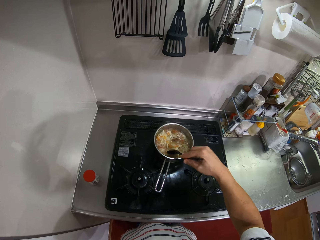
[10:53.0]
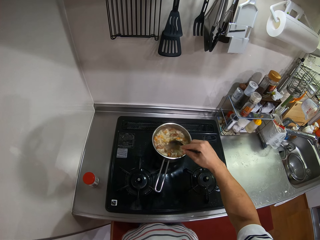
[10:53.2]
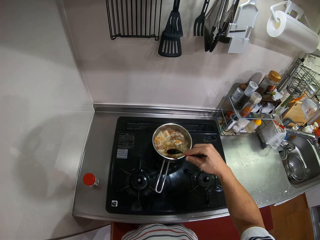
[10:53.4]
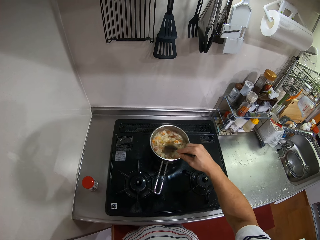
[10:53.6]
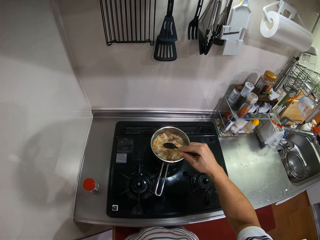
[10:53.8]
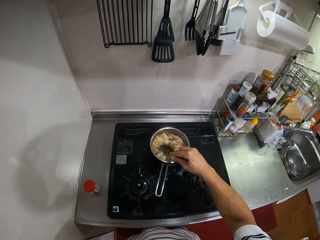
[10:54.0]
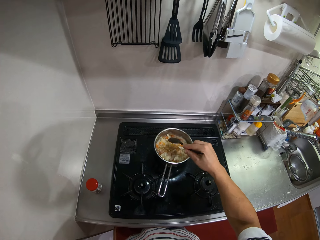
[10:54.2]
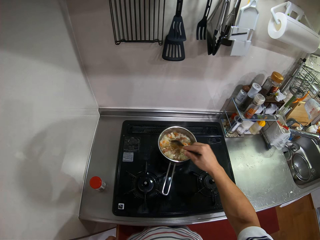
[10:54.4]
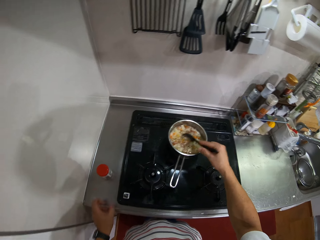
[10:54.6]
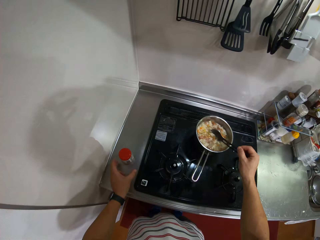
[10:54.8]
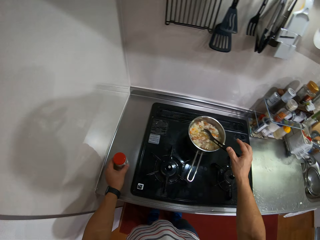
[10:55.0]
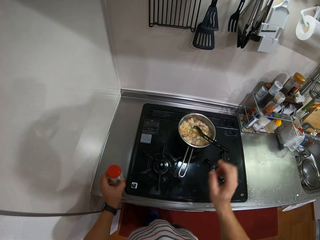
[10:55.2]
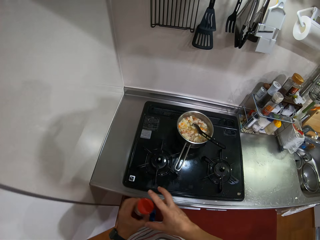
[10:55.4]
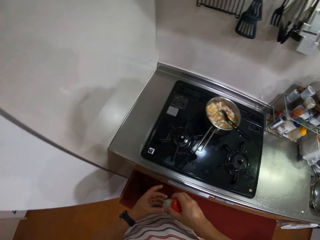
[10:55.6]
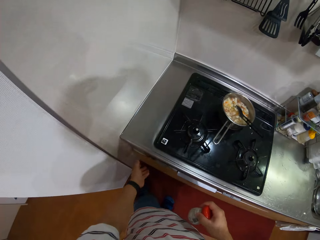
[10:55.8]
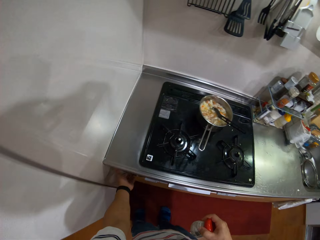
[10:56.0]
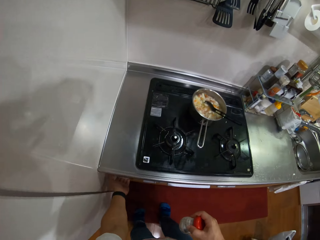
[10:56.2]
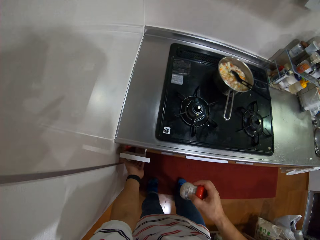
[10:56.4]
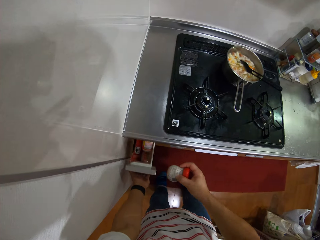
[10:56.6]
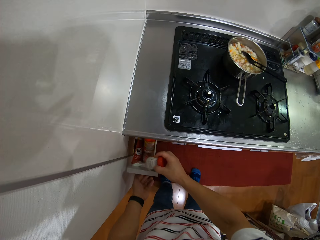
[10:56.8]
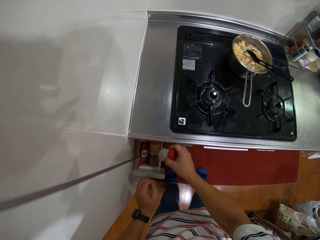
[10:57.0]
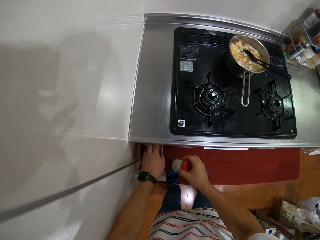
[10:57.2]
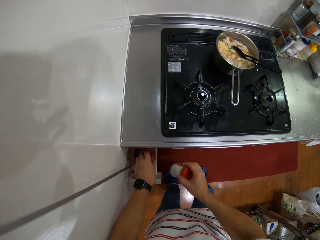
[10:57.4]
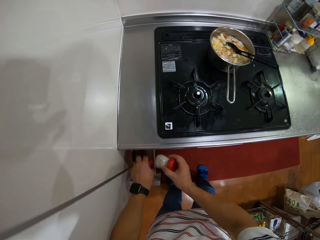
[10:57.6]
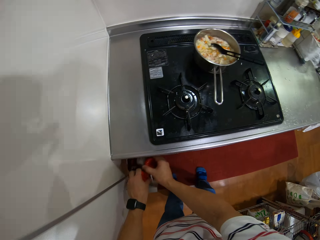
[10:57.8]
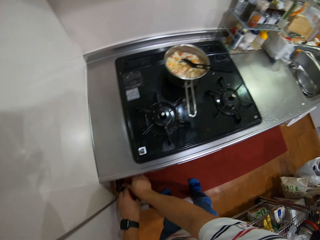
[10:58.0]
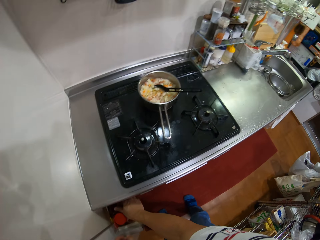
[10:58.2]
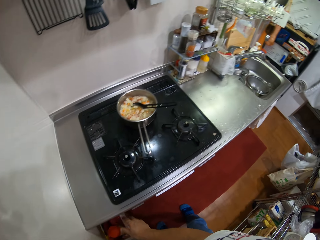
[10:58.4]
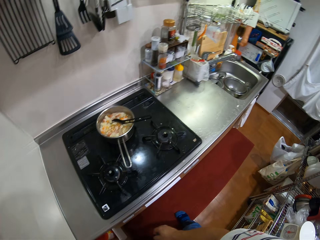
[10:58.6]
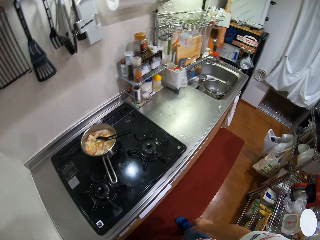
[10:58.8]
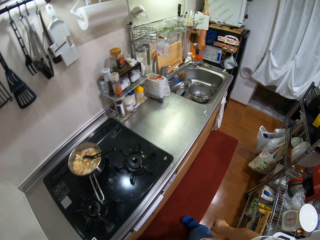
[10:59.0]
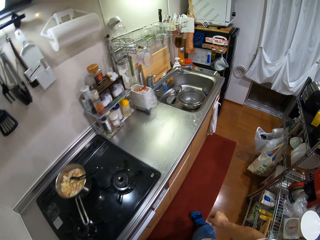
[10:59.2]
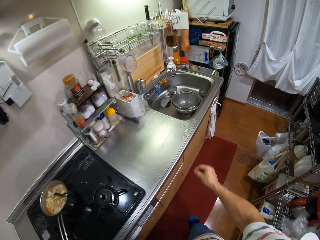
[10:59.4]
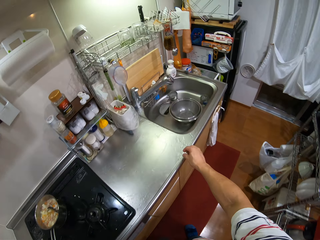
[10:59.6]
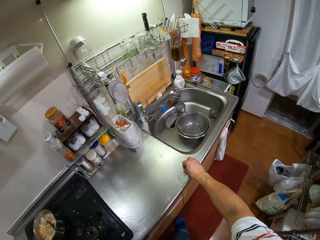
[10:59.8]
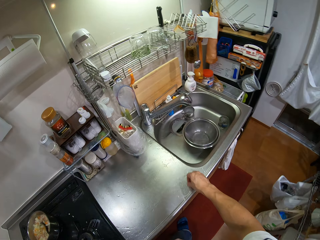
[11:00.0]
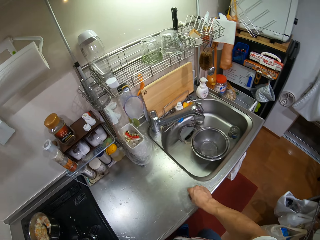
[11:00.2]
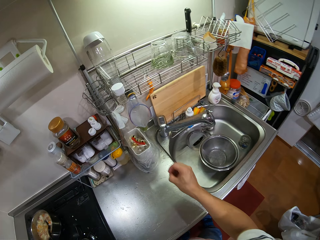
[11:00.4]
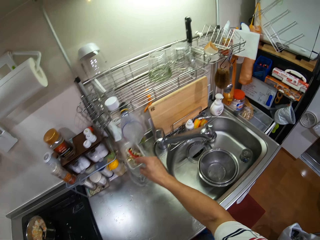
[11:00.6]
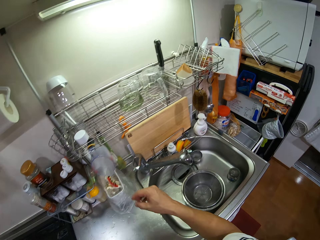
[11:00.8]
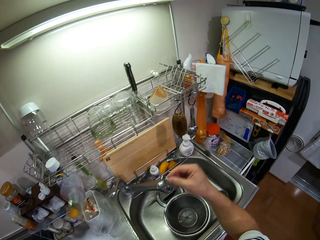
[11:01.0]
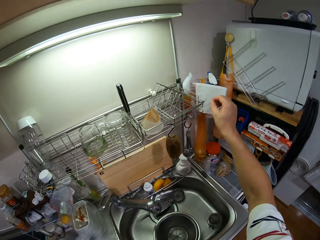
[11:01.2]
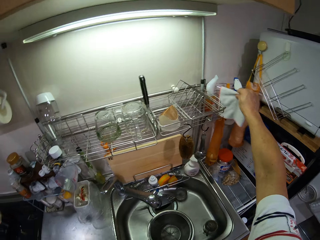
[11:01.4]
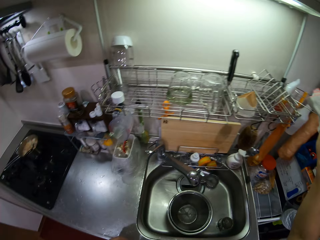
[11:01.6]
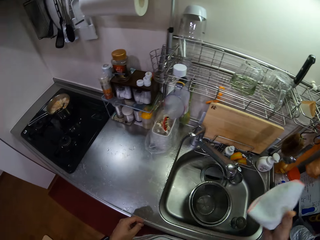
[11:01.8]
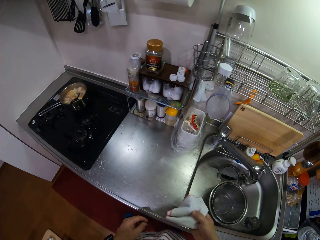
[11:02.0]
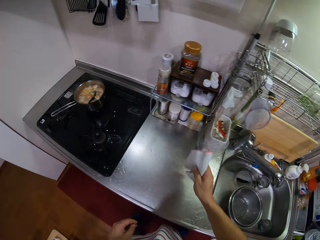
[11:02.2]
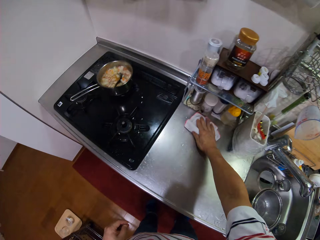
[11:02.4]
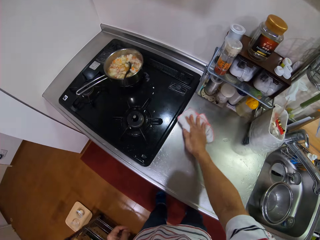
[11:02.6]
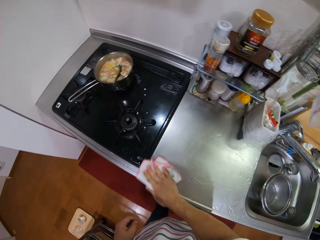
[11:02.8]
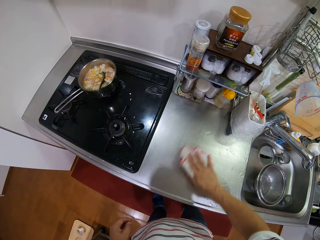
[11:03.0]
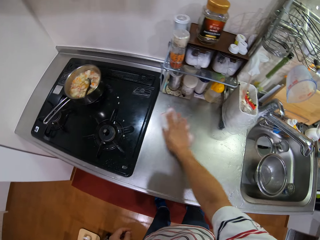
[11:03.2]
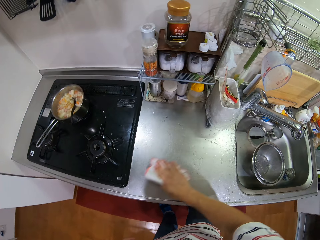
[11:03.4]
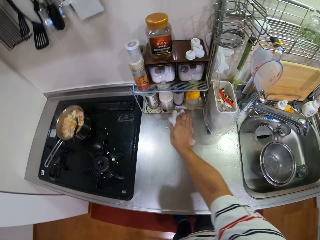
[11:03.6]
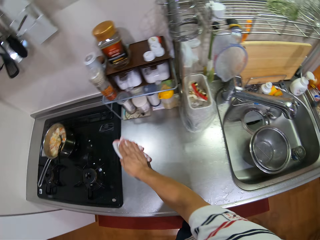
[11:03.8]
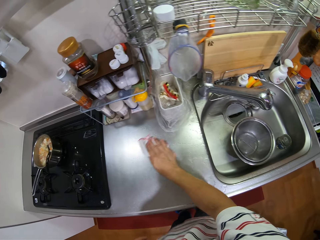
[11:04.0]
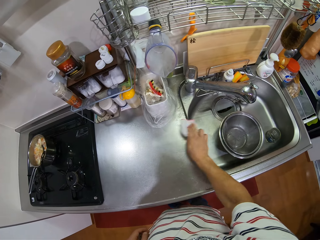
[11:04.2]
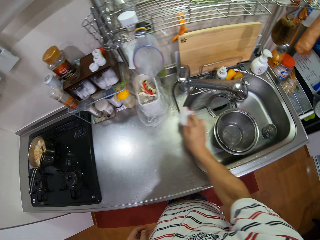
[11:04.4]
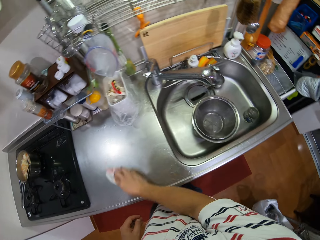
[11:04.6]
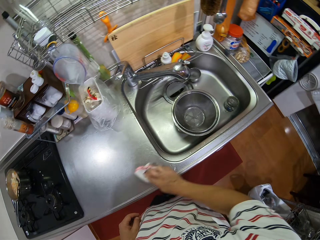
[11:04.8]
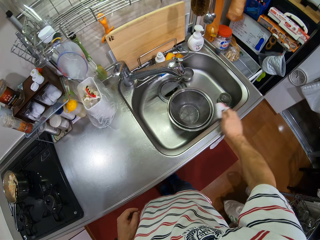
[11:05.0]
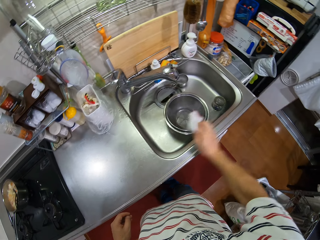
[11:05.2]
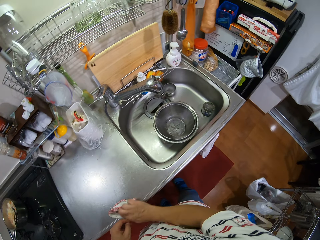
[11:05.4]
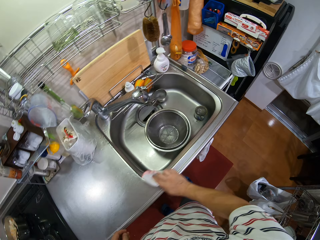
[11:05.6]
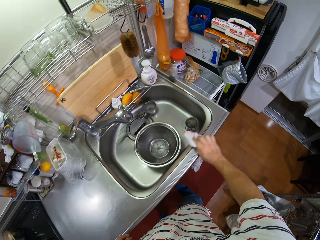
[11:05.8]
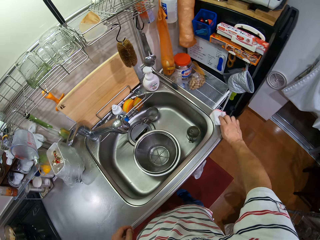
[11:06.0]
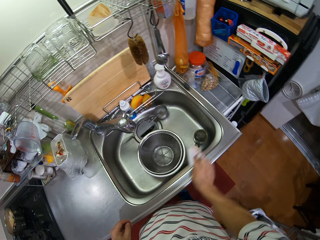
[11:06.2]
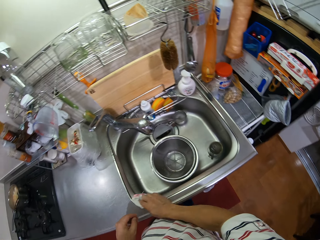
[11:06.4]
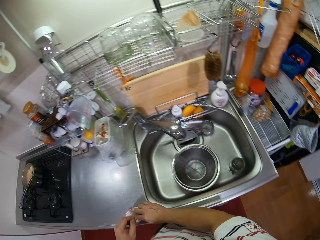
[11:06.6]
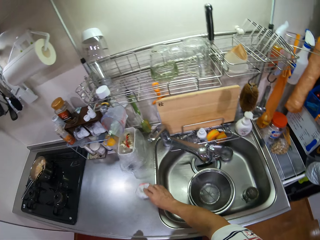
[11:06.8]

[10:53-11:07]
The camera wearer picks the spice container. They open the drawer. They move a spice container in the drawer. They put the spice container in the drawer. They close the drawer. They pick waste from the kitchen counter. They put the waste in the dustbin. They pick a table cloth. They wipe the kitchen counter with the table cloth.

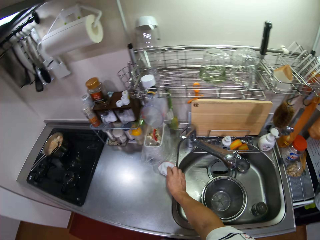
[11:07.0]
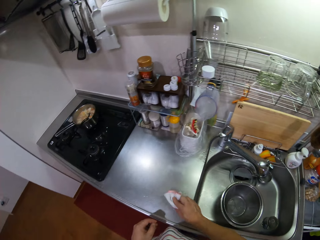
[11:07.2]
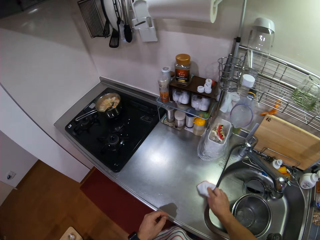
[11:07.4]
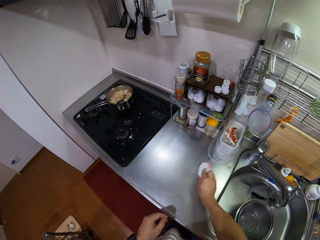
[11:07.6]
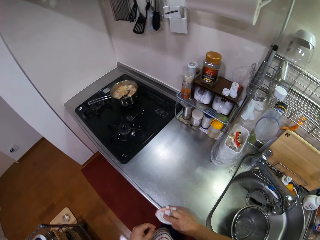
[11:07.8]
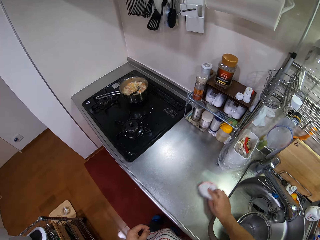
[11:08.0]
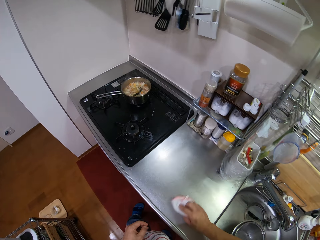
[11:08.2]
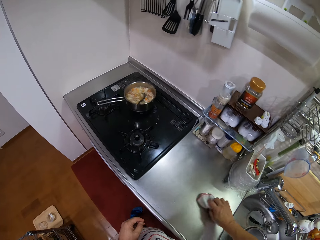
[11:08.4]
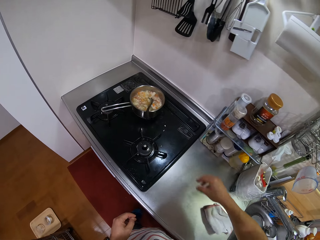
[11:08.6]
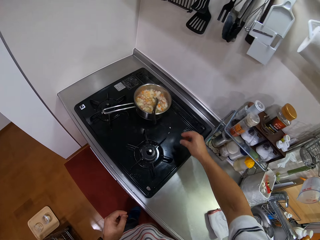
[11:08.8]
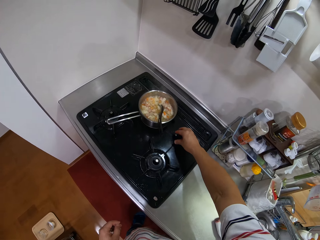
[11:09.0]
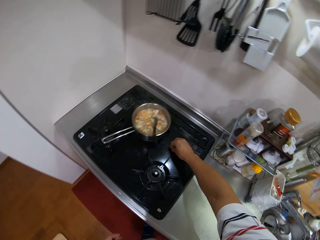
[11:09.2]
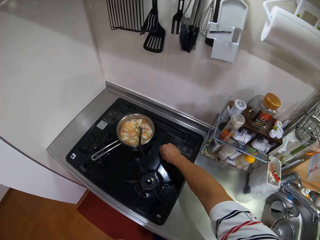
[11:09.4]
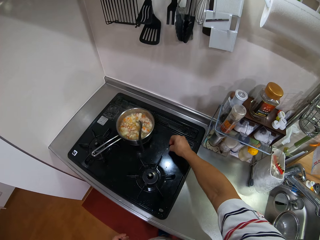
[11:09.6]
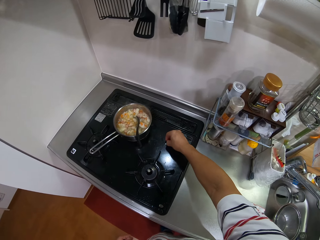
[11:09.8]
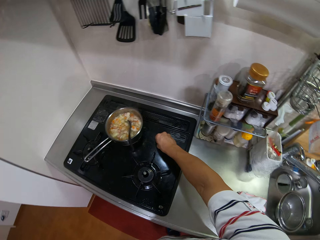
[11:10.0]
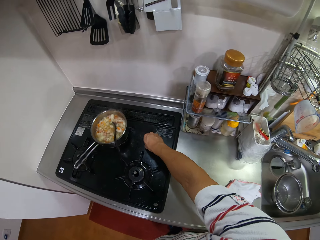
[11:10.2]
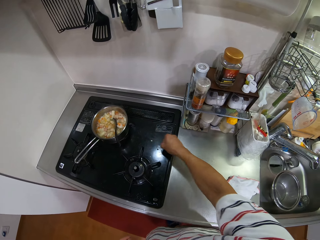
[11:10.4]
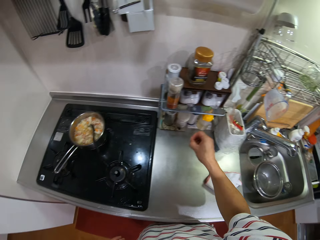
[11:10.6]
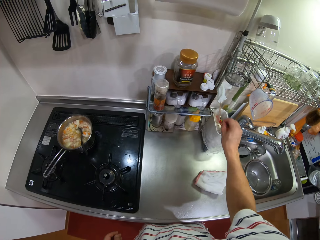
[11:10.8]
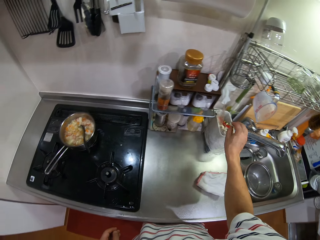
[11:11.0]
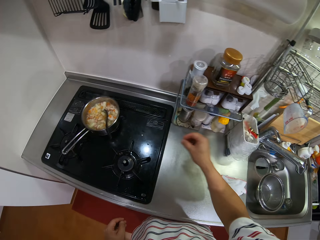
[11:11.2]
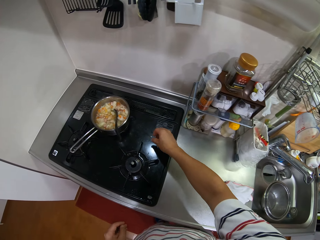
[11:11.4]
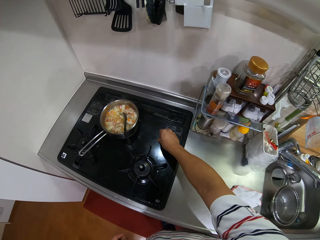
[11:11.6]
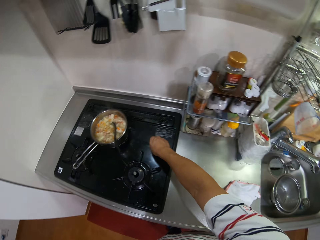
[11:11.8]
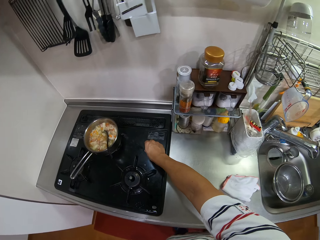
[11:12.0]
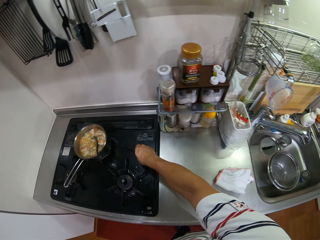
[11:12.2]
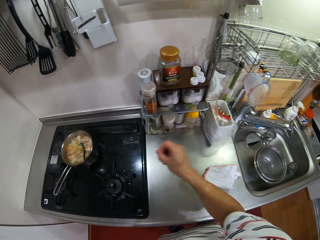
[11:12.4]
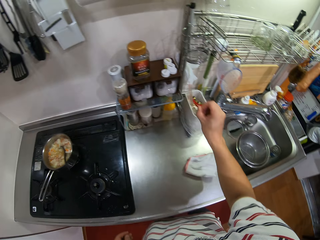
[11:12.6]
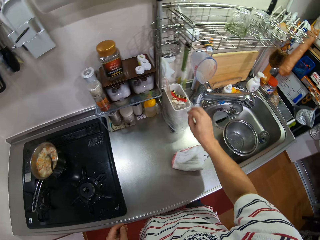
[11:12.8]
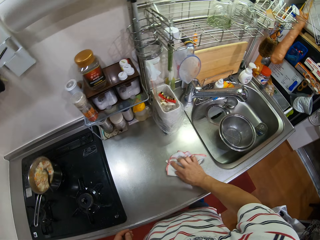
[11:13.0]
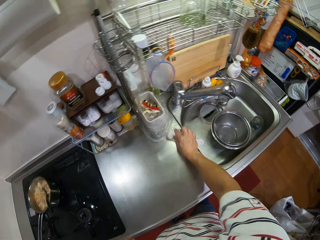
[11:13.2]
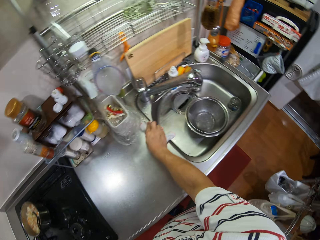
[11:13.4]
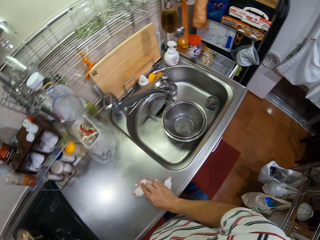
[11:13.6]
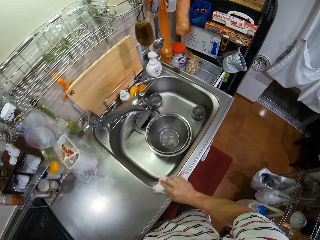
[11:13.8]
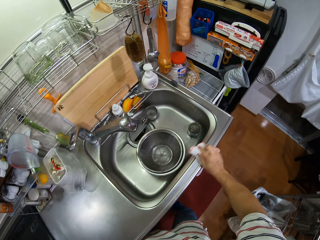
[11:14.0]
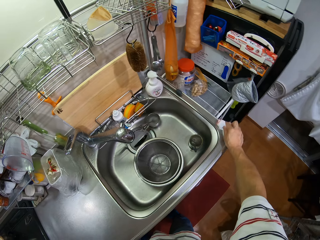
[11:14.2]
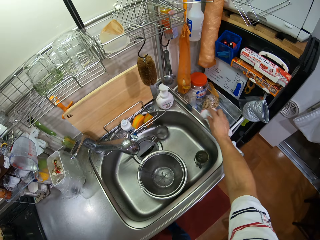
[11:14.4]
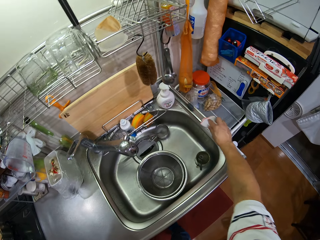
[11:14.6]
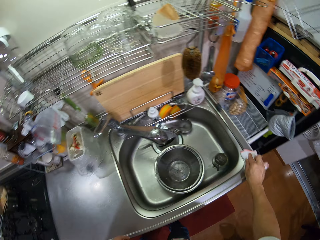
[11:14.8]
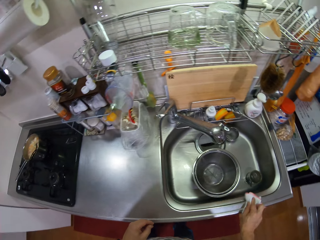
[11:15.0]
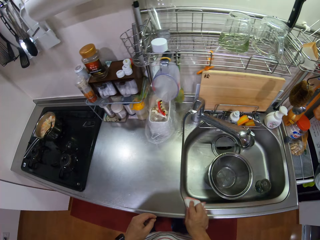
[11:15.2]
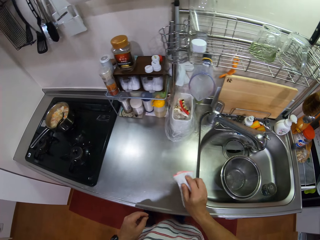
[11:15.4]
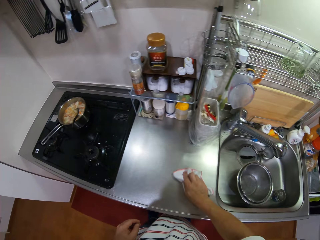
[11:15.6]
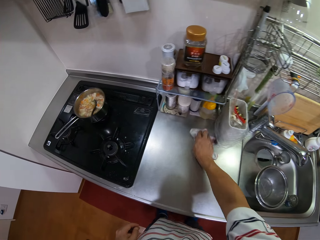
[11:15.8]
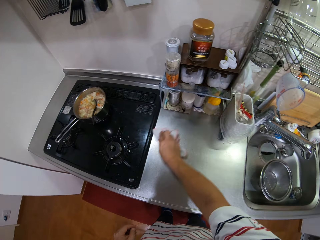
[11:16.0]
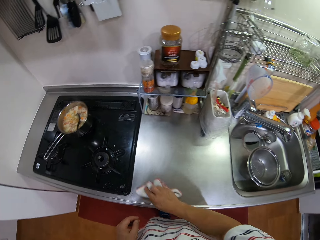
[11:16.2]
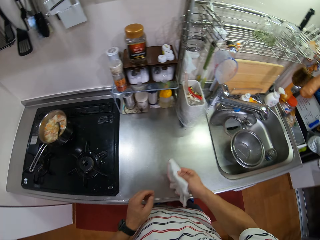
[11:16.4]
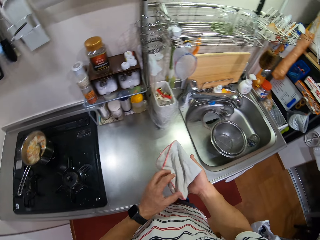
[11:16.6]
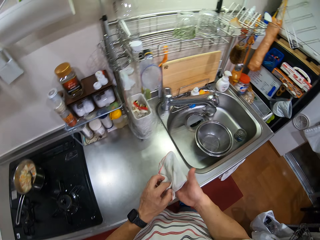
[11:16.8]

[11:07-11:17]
The camera wearer picks waste from the stove. They put the waste in the dustbin. They pick waste from the stove. They put the waste in the dustbin. They wipe the kitchen counter with a table cloth. They lift the cloth.
